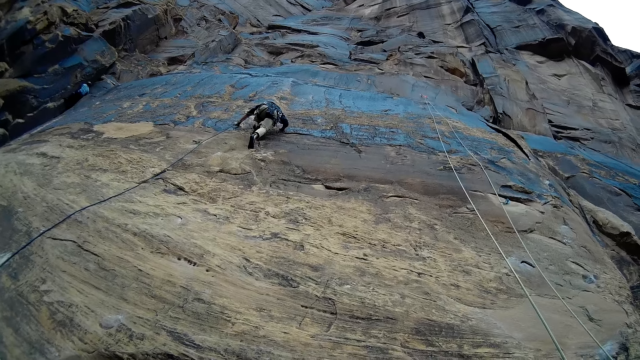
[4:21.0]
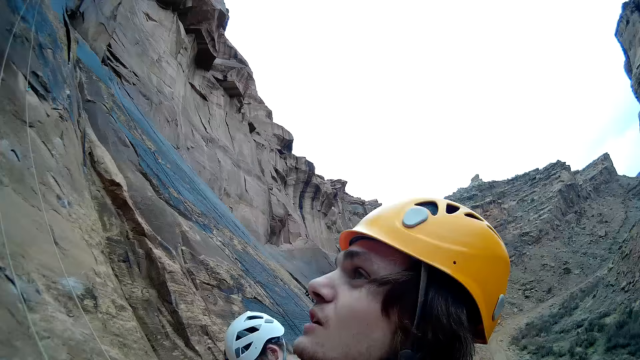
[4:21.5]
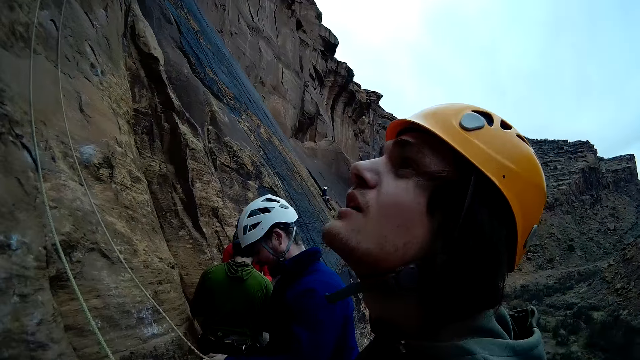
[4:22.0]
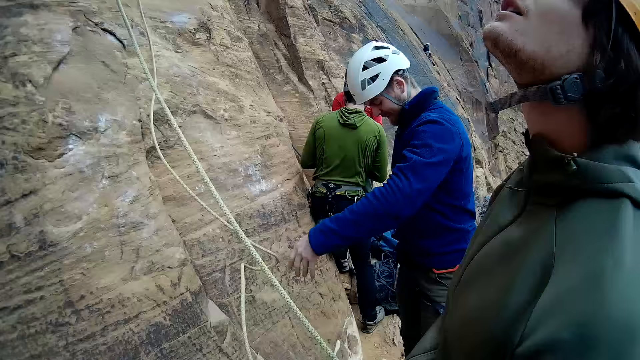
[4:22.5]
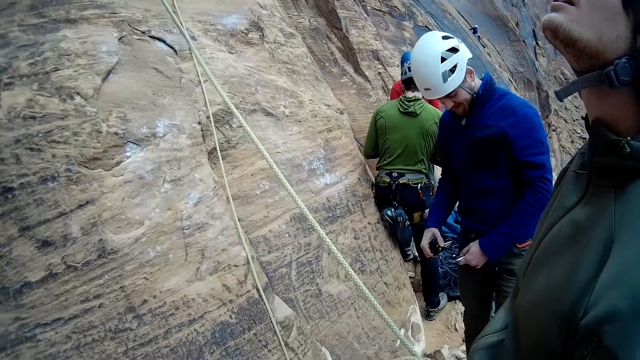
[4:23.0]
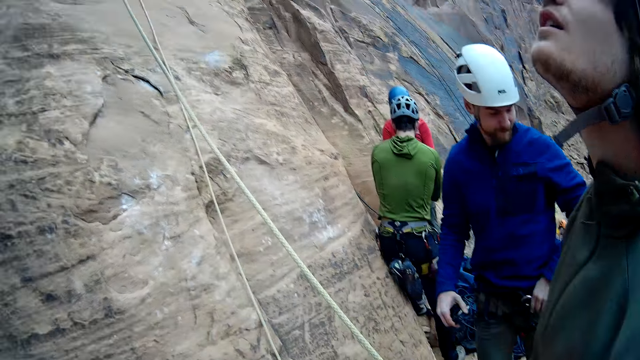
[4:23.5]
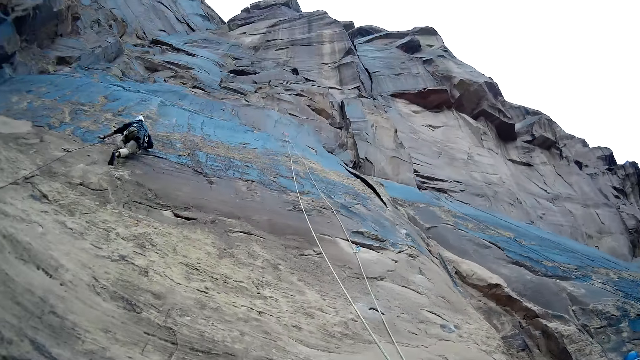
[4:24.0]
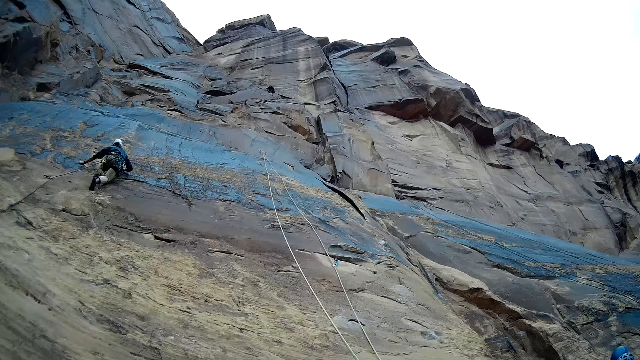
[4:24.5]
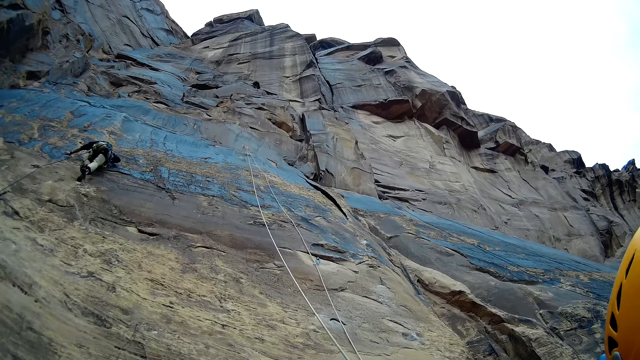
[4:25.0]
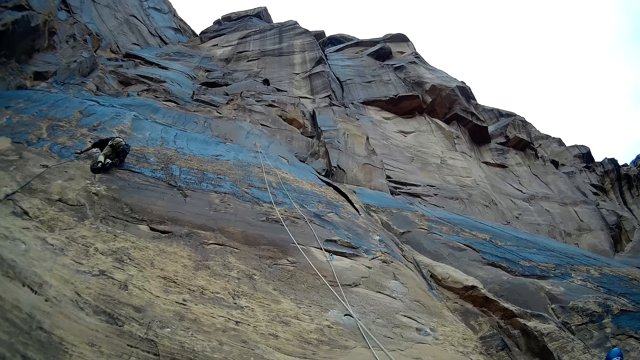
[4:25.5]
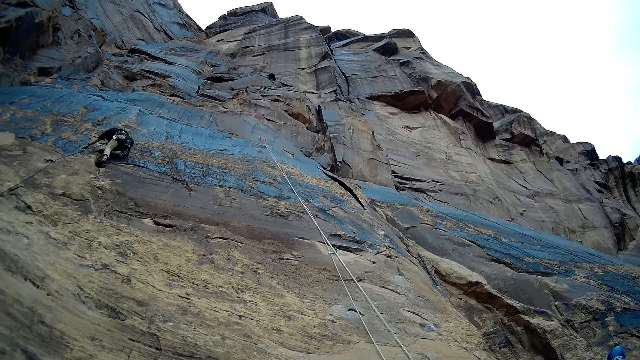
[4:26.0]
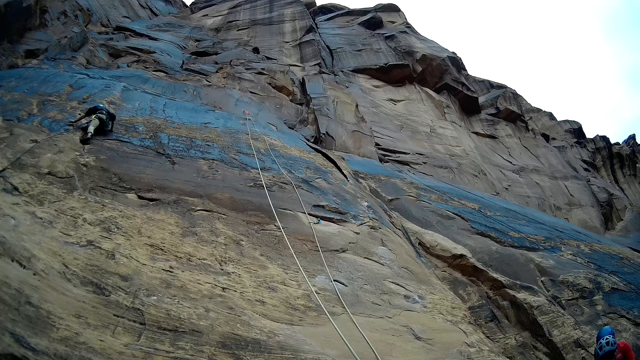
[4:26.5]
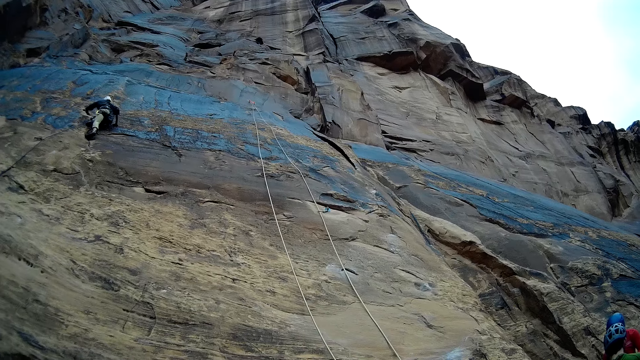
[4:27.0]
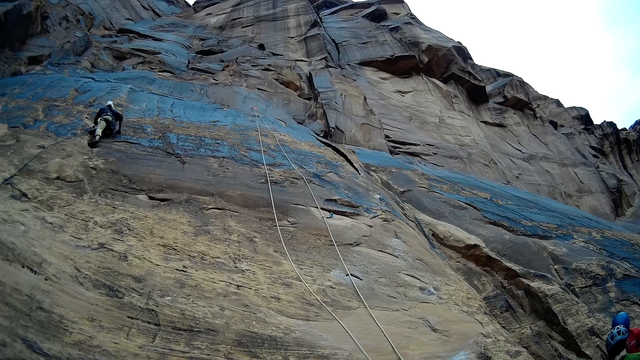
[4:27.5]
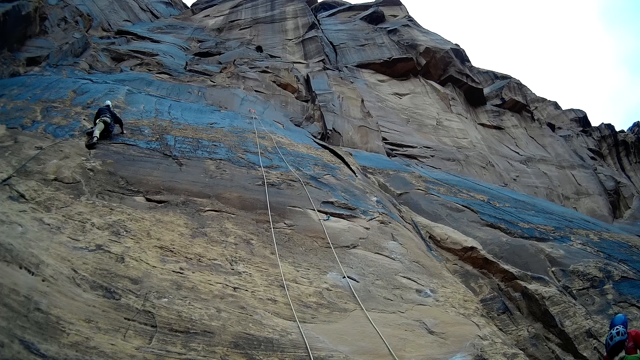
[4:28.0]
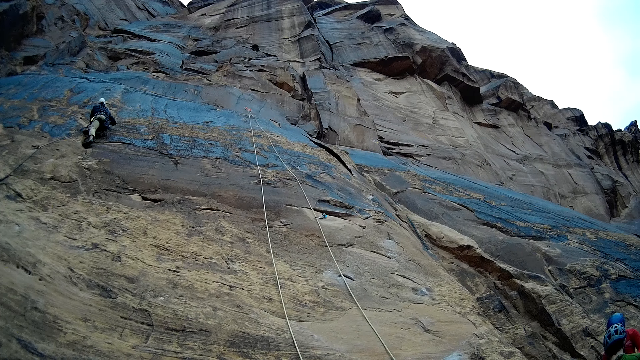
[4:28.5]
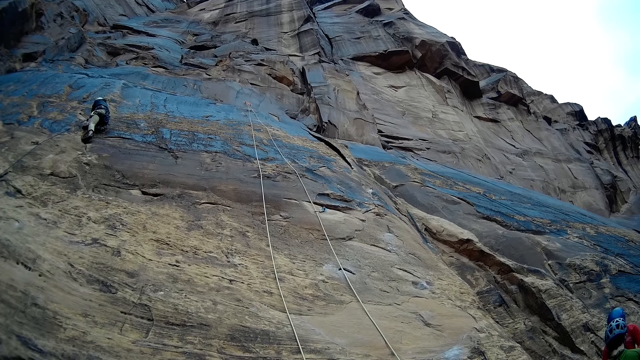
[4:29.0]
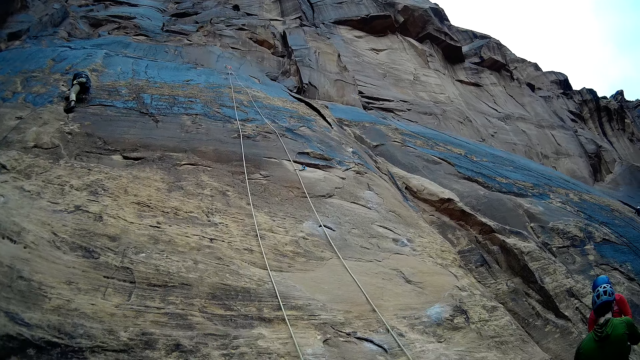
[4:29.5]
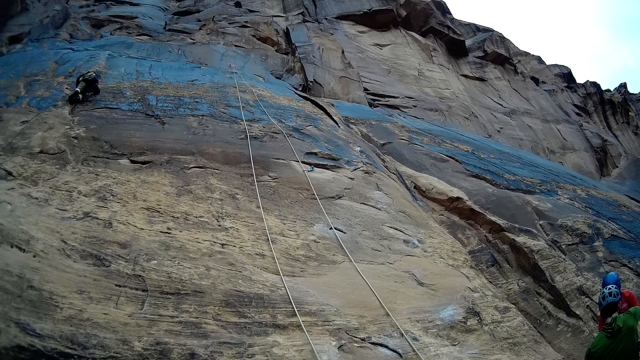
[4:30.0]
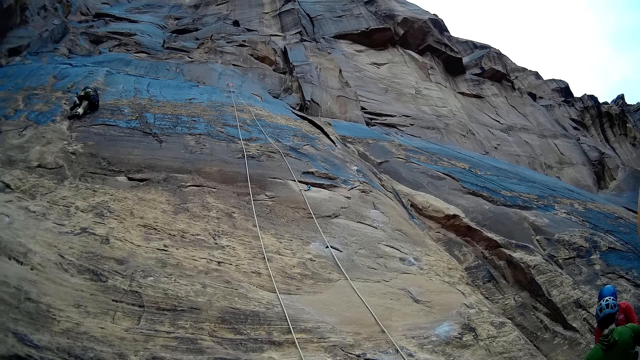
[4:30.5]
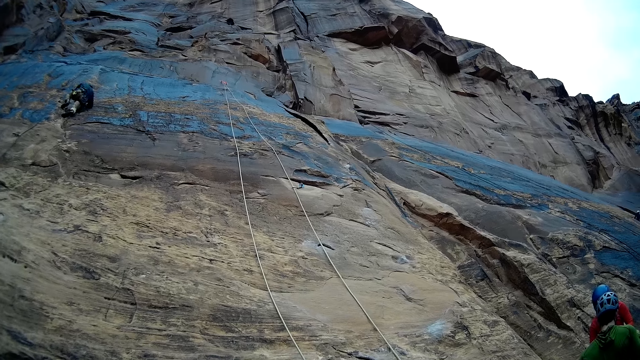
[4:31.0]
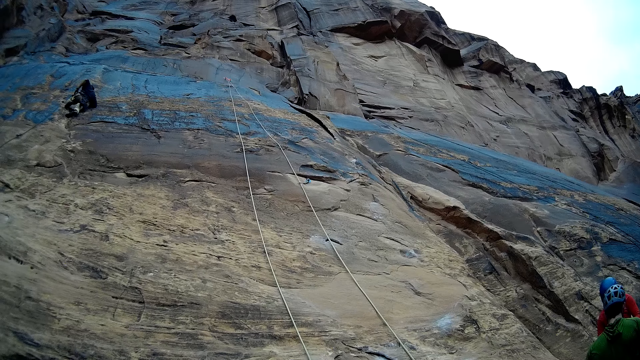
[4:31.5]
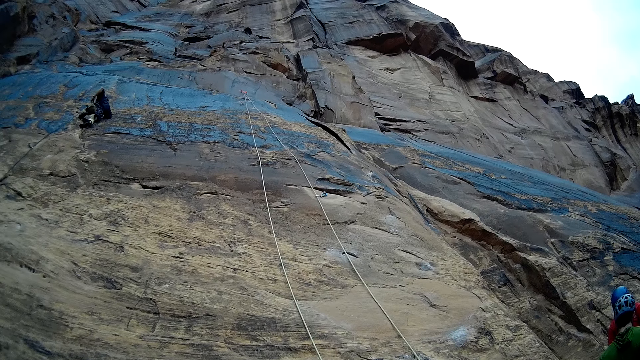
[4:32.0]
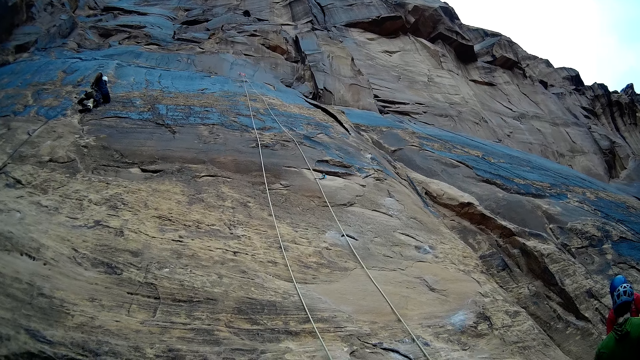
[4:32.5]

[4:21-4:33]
A man looks at the rope. Another man looks up to the mountain. The first man puts down the rope. Another man leans on the mountain. Another man leans on the mountain. Another man climbs the mountain.

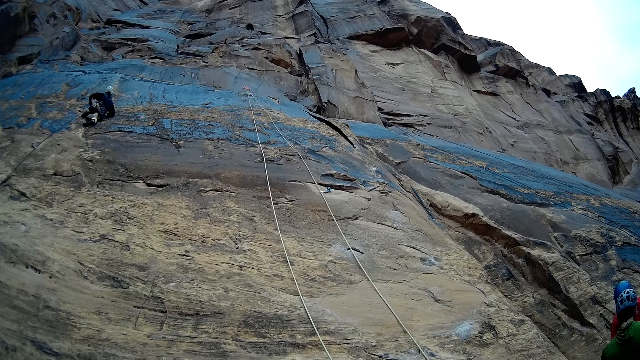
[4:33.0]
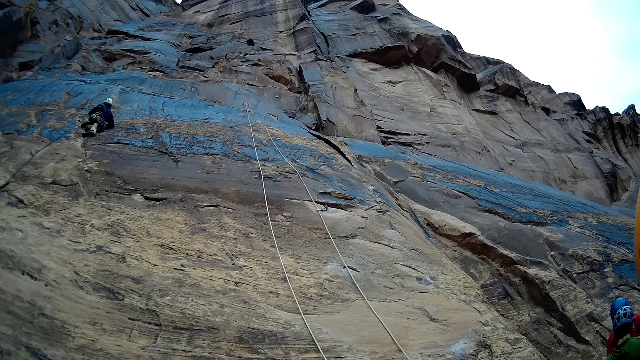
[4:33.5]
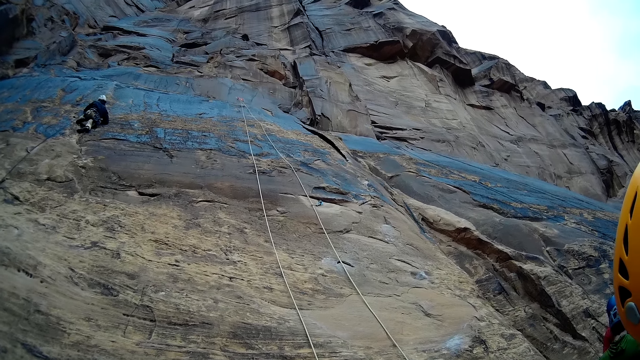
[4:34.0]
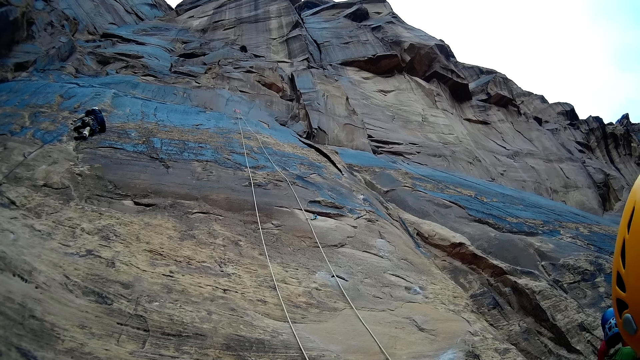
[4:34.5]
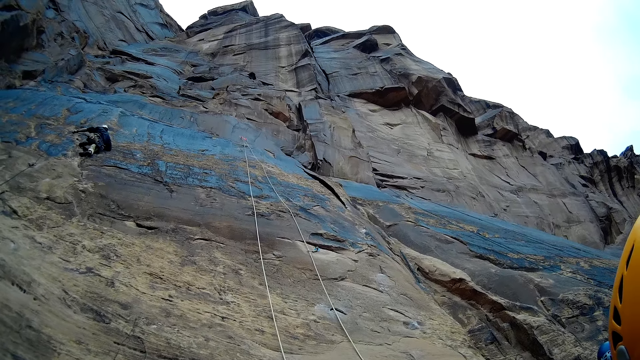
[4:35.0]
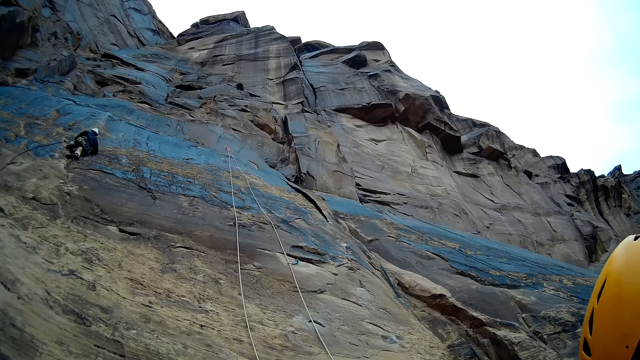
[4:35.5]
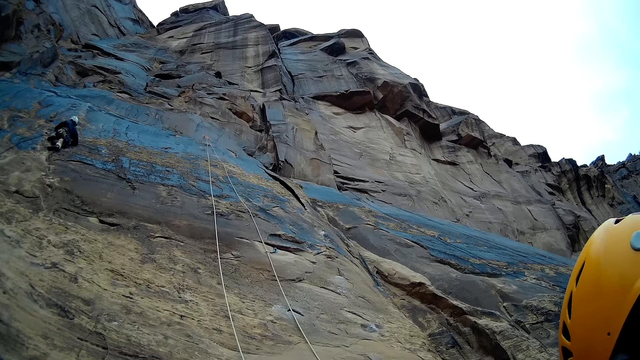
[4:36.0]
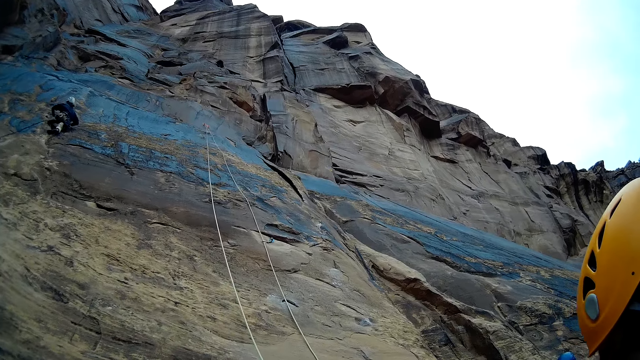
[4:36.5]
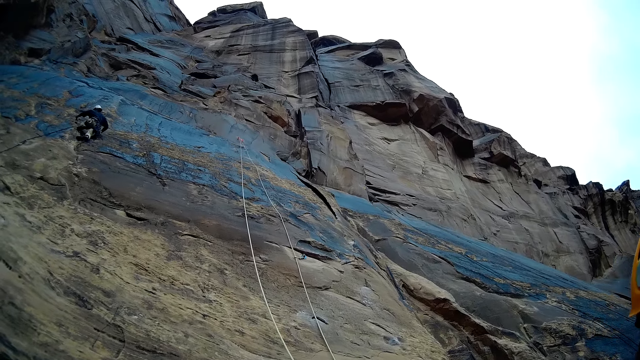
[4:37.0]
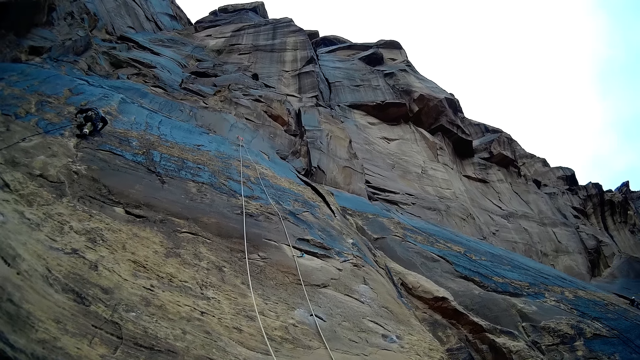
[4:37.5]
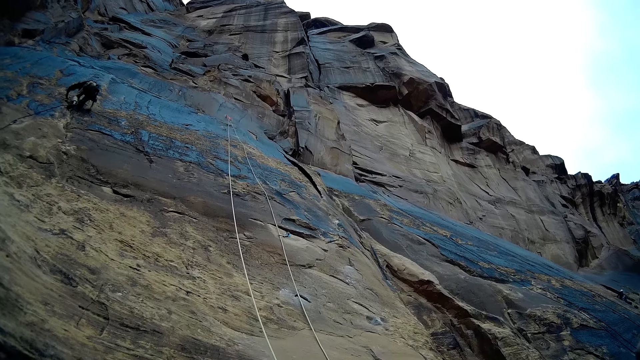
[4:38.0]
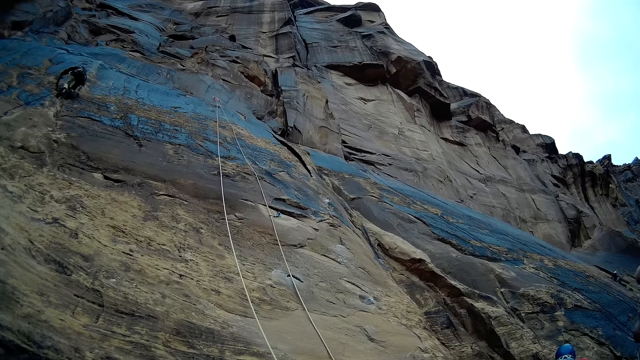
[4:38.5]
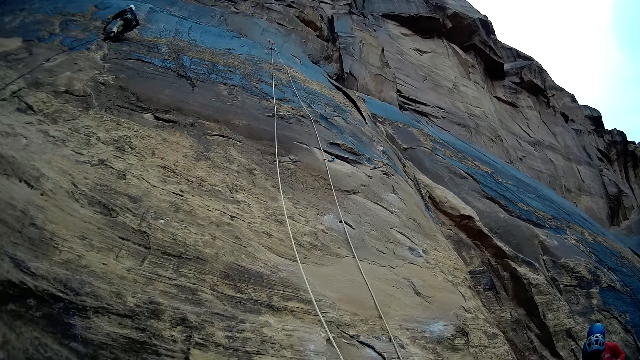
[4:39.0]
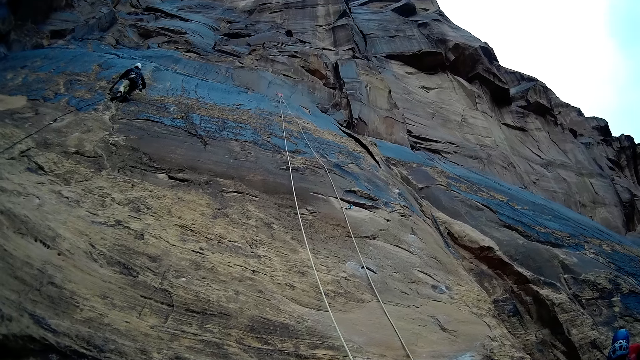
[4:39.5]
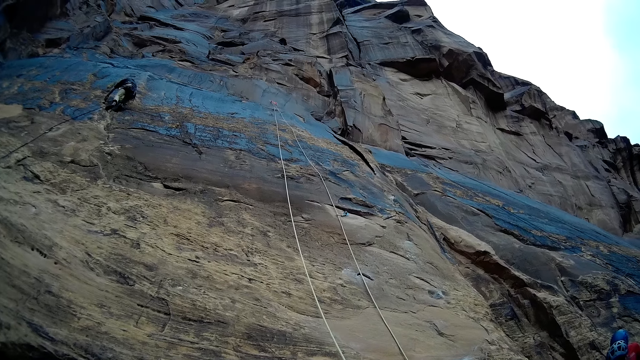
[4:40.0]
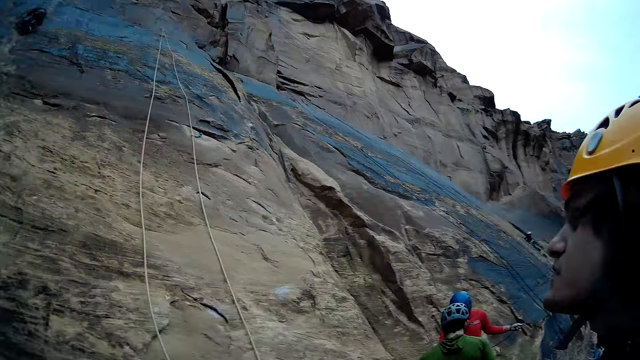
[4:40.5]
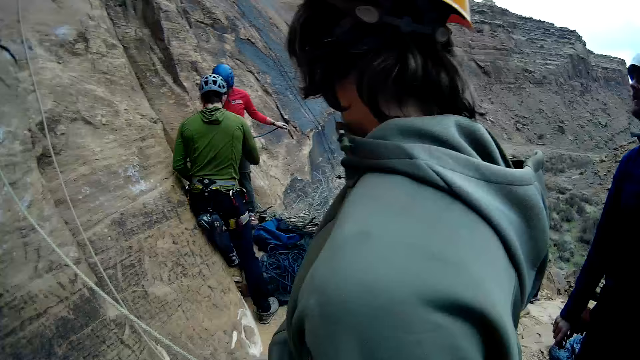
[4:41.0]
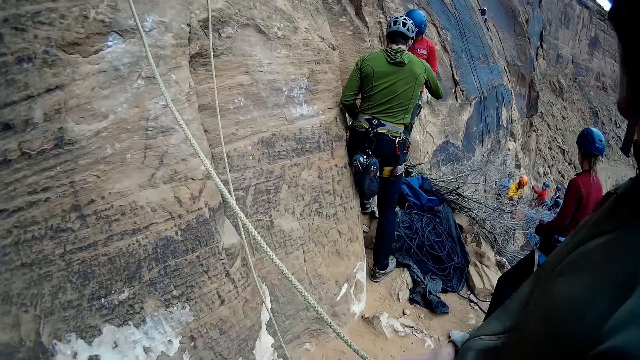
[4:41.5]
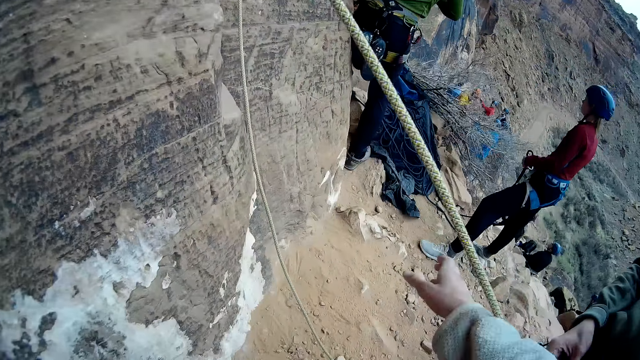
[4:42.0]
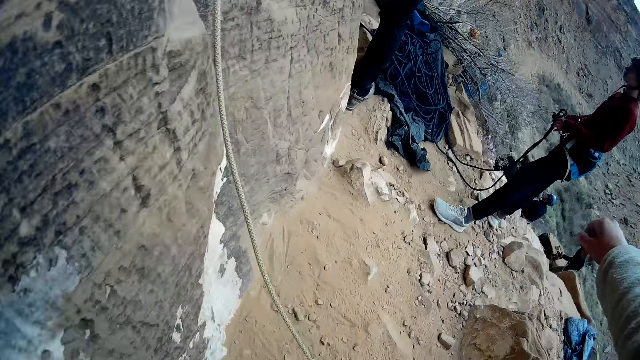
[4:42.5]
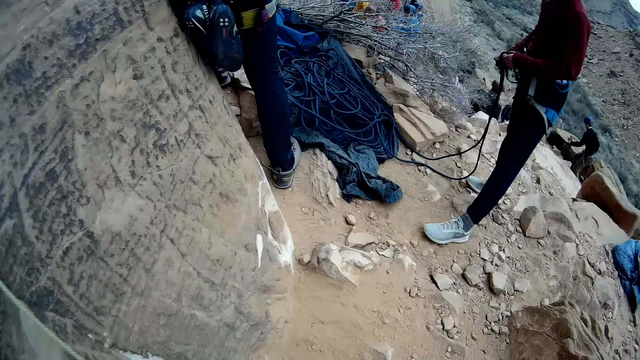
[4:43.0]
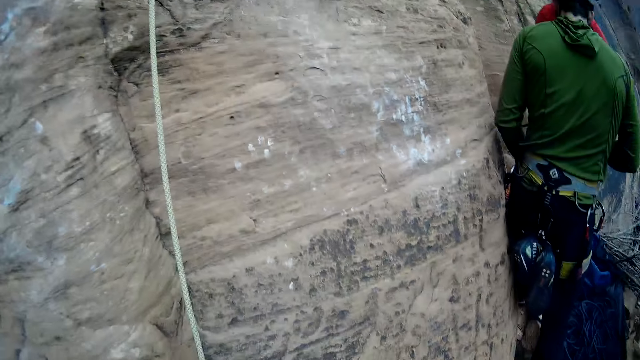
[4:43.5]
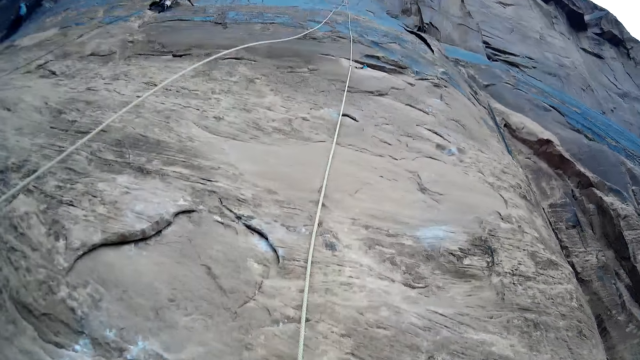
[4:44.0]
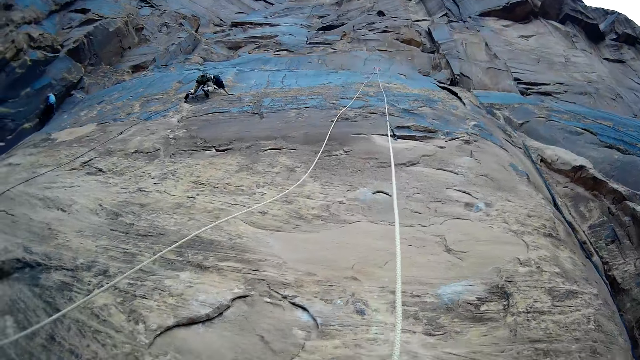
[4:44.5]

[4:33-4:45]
A man looks up to the mountain. Another man looks at the first man. Another man leans on the mountain. Another man leans on the mountain. Another man holds the rope. The camera wearer points out the finger. They pick up the rope. Another man climbs the mountain.
